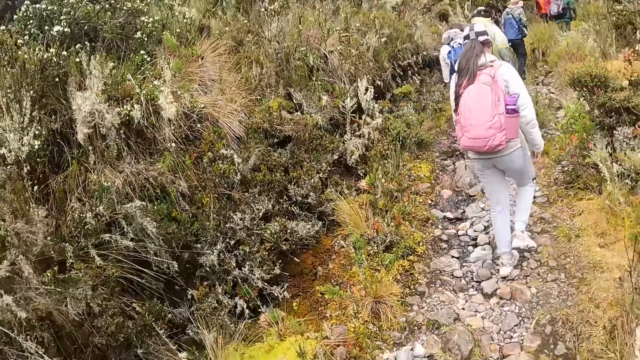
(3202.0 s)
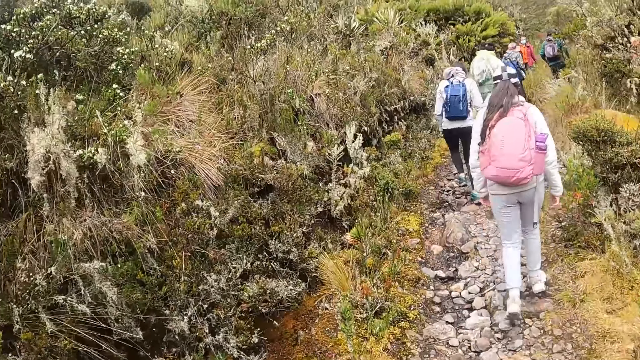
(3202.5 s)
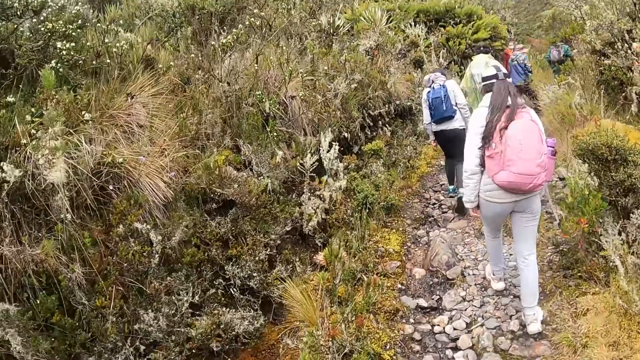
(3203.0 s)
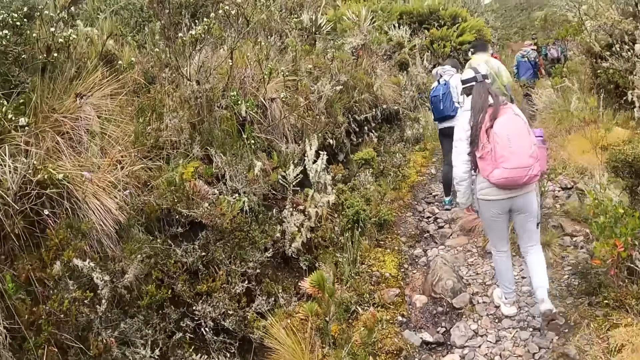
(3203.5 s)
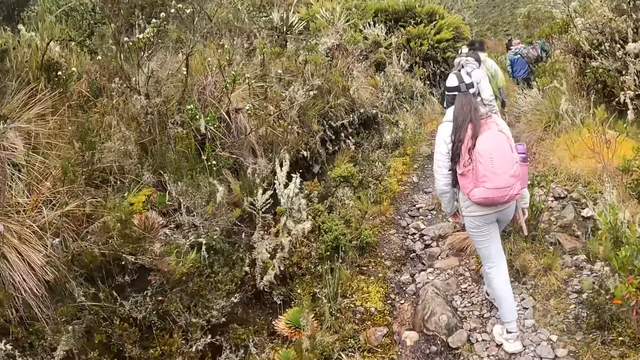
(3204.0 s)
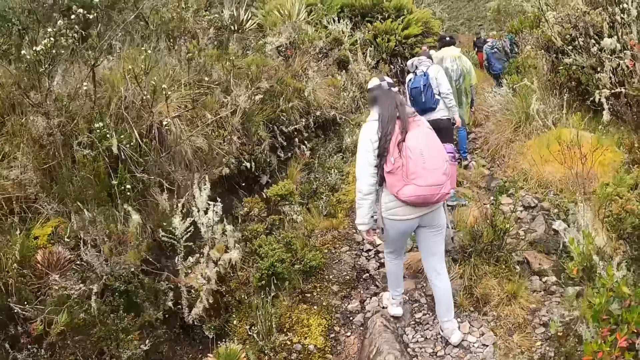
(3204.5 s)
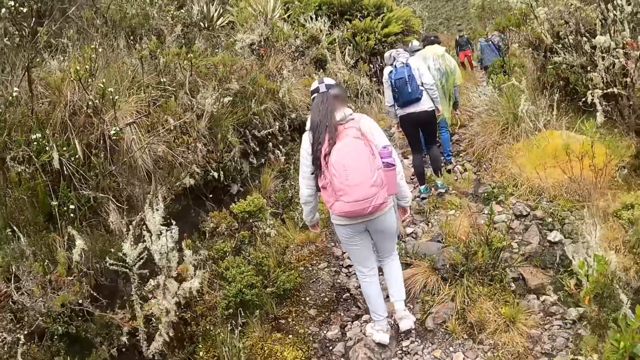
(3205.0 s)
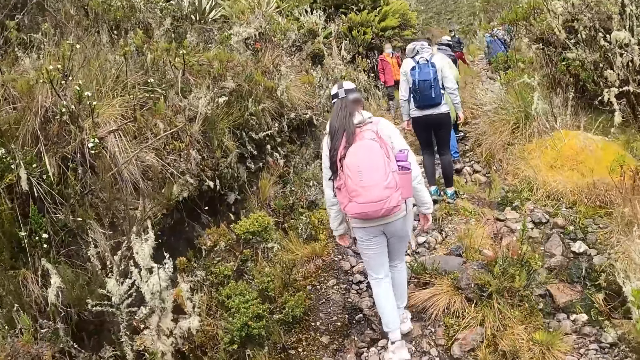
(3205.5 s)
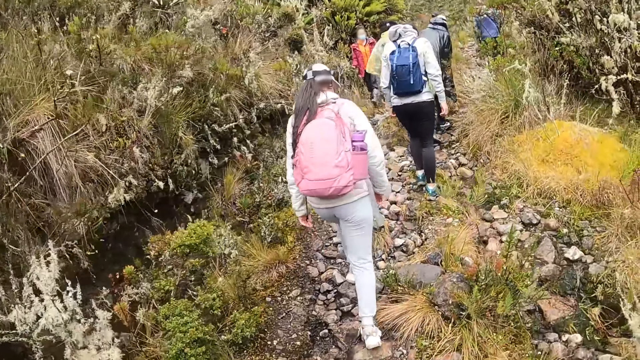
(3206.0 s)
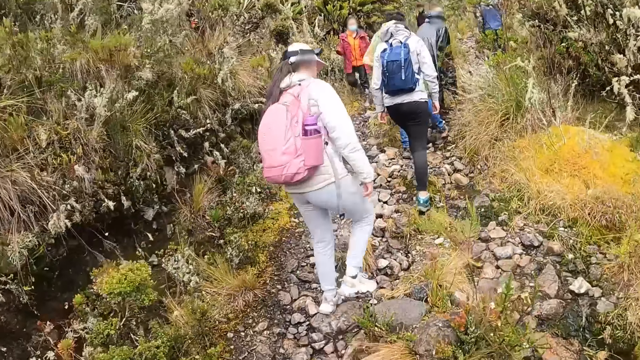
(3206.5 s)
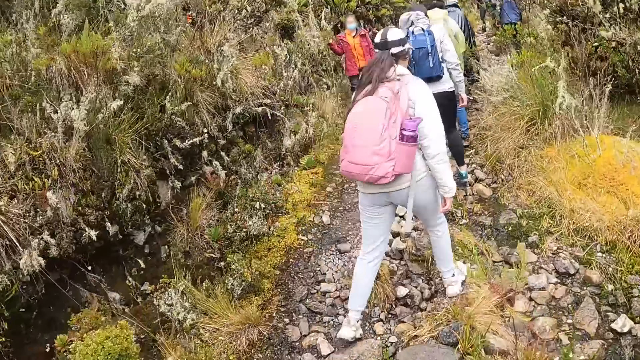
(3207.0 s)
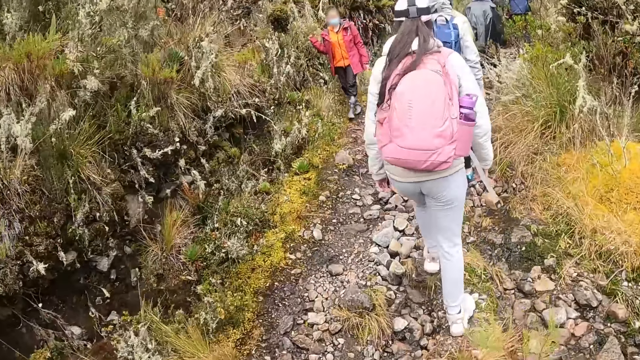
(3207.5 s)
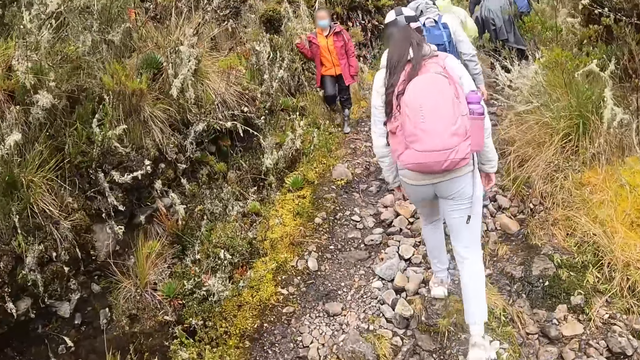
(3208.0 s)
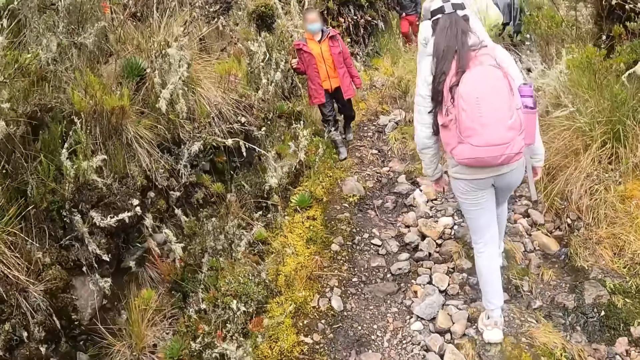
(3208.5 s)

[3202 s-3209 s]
The camera wearer walks around.

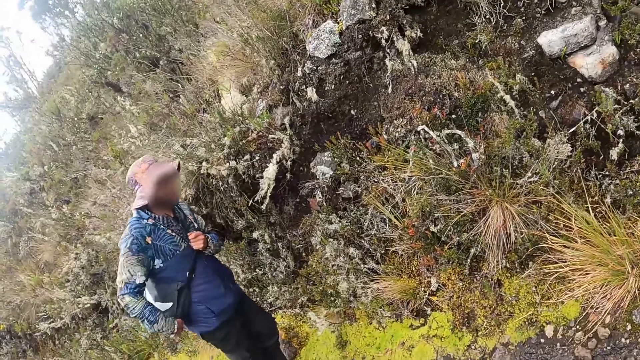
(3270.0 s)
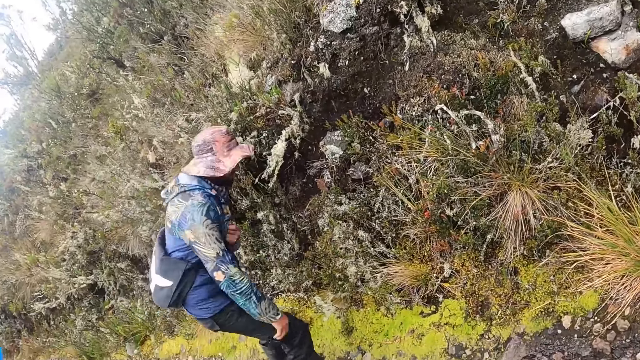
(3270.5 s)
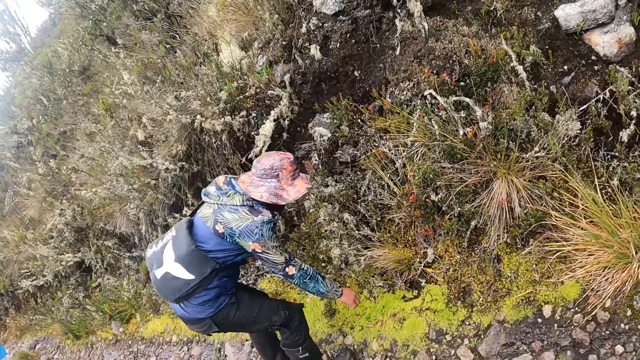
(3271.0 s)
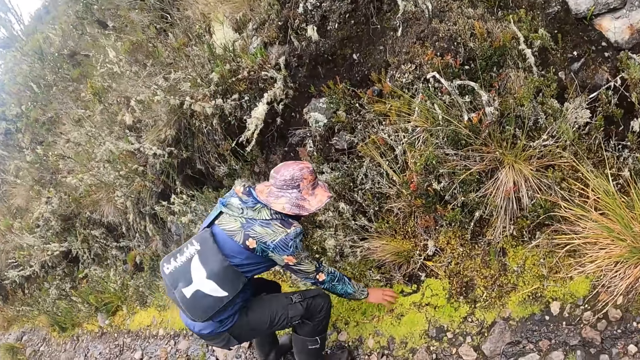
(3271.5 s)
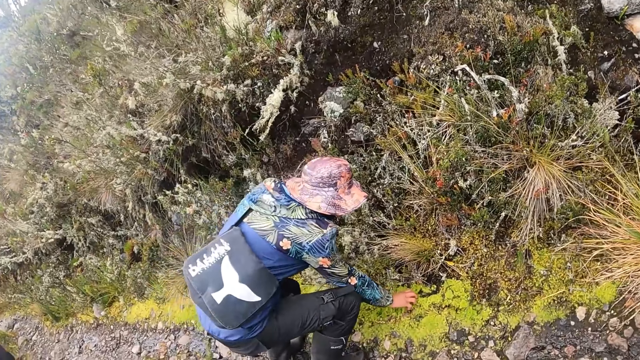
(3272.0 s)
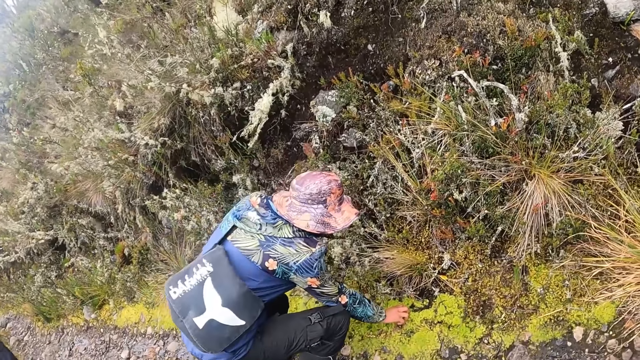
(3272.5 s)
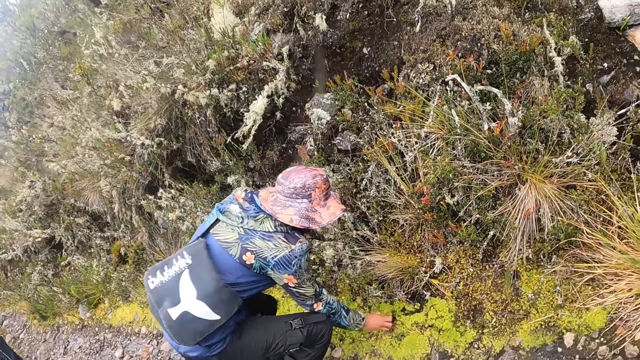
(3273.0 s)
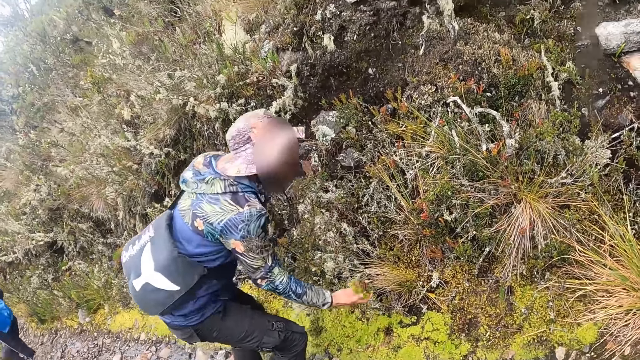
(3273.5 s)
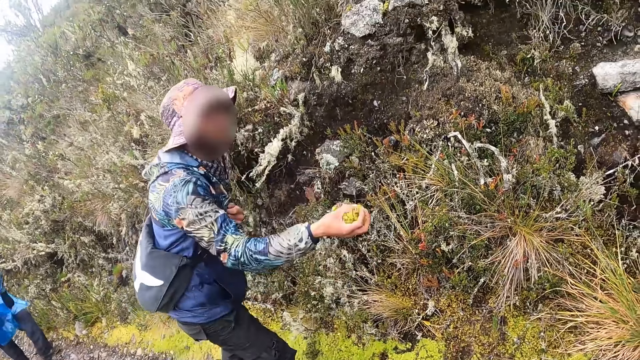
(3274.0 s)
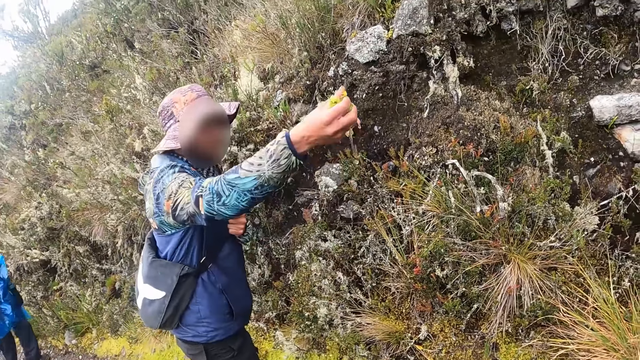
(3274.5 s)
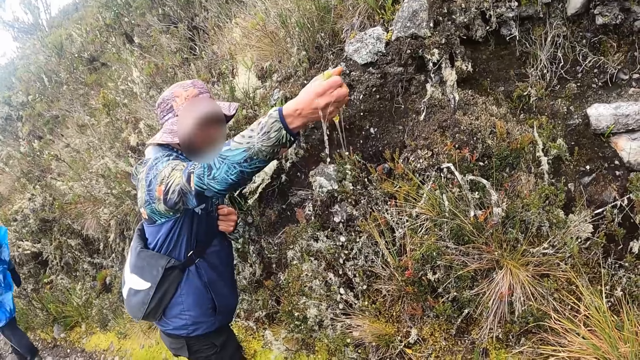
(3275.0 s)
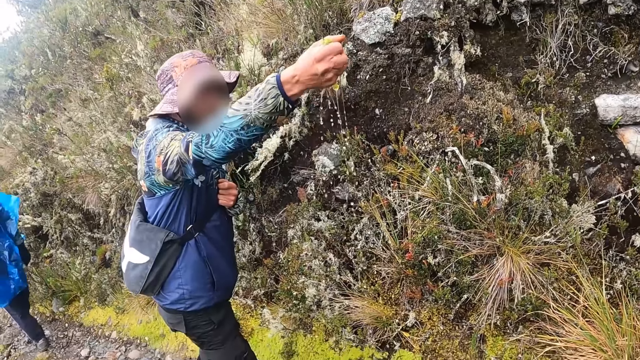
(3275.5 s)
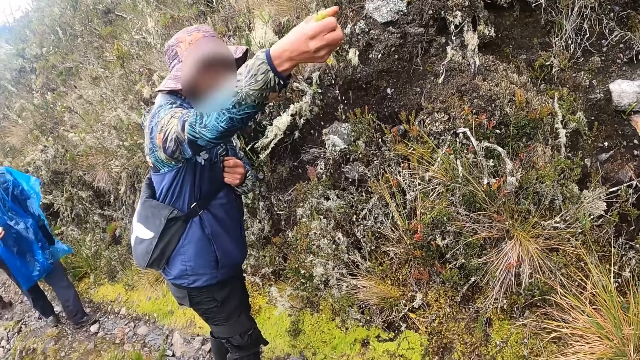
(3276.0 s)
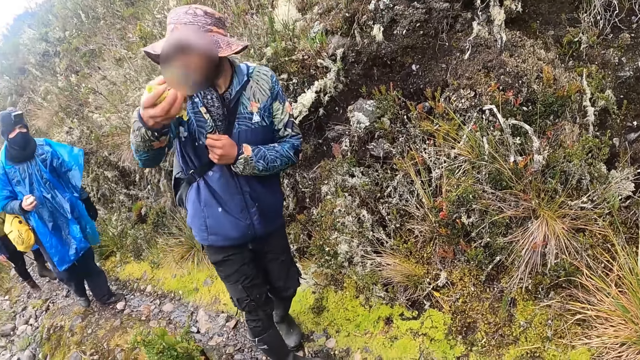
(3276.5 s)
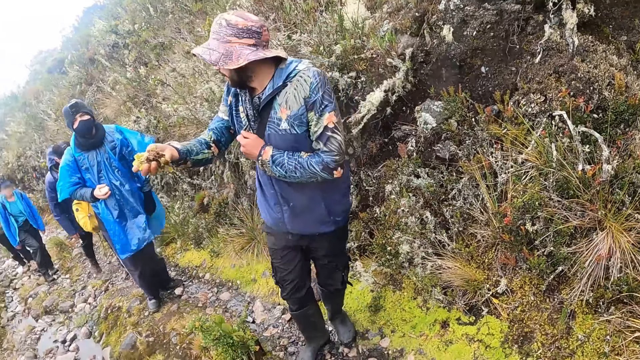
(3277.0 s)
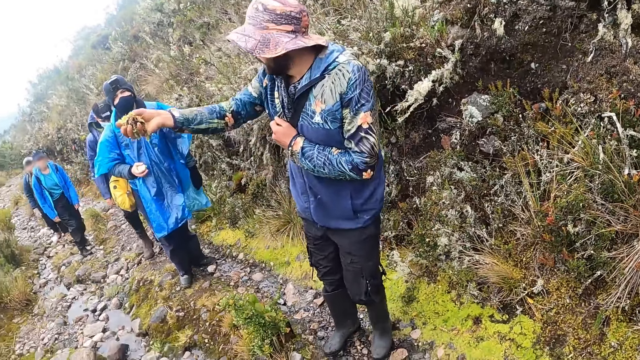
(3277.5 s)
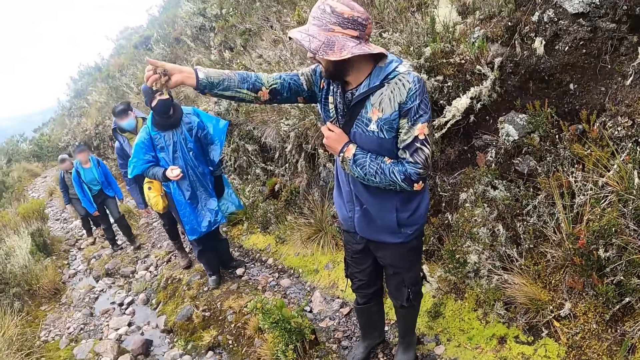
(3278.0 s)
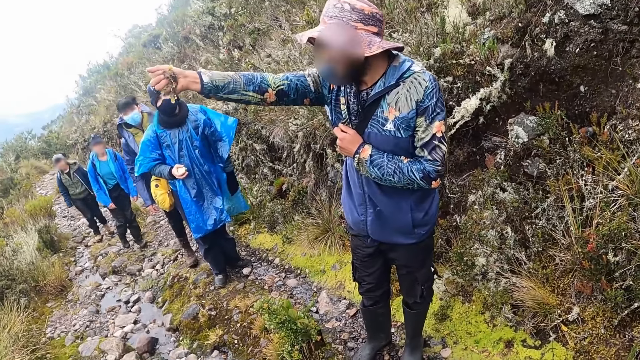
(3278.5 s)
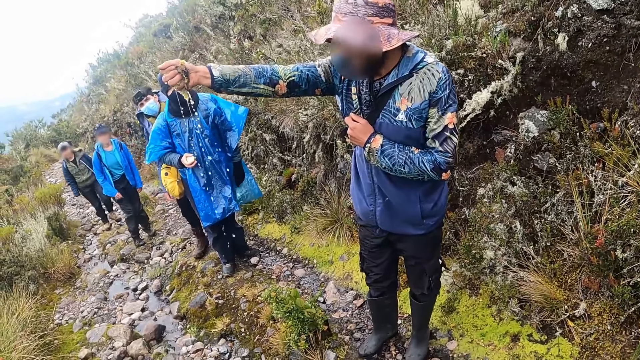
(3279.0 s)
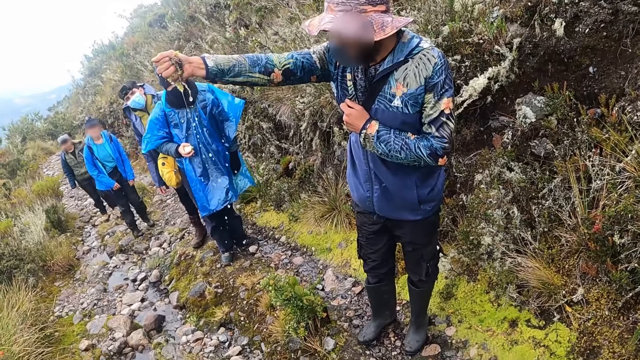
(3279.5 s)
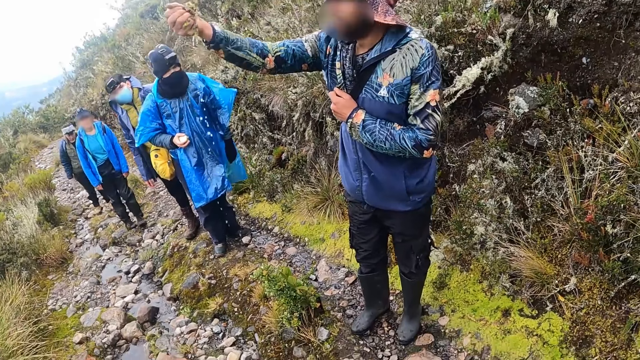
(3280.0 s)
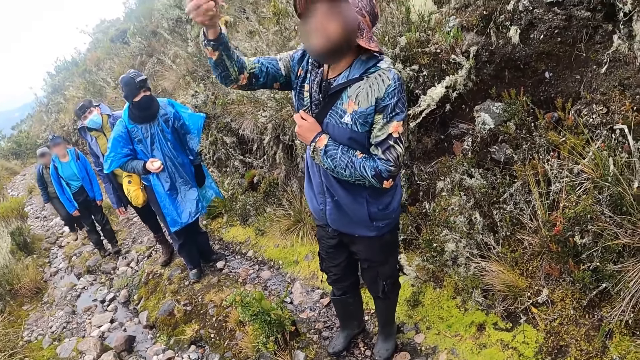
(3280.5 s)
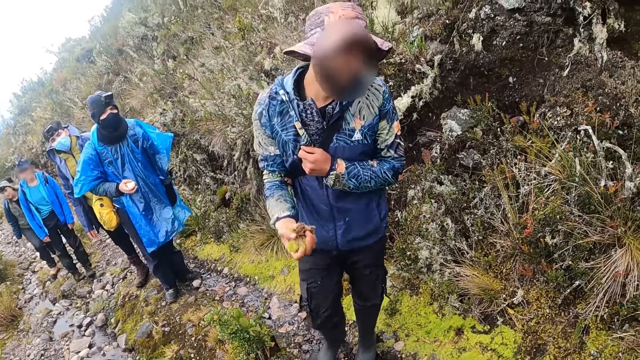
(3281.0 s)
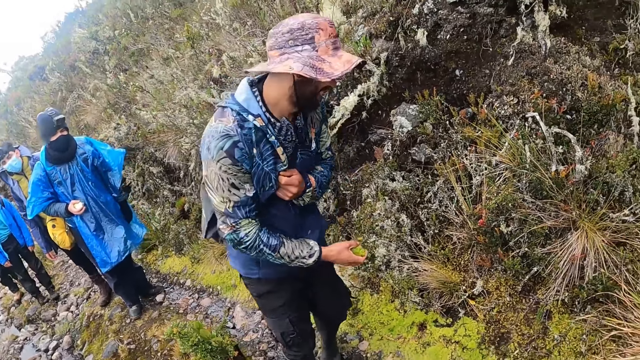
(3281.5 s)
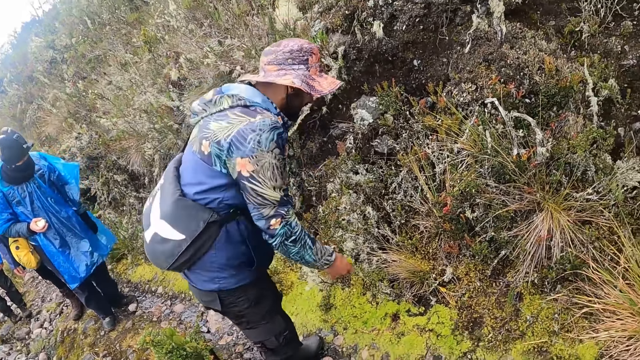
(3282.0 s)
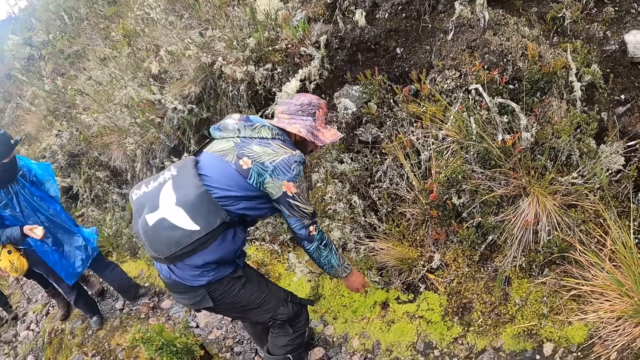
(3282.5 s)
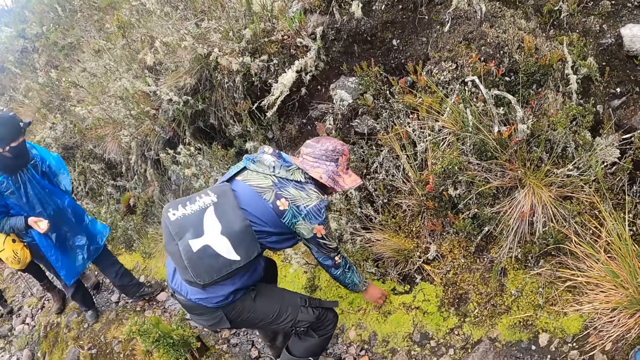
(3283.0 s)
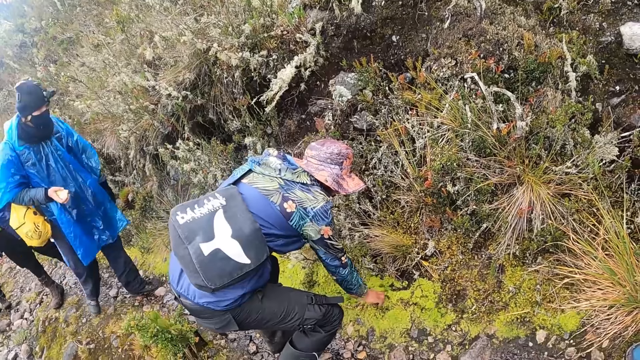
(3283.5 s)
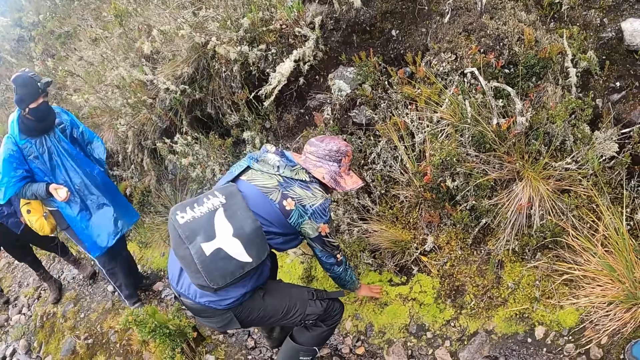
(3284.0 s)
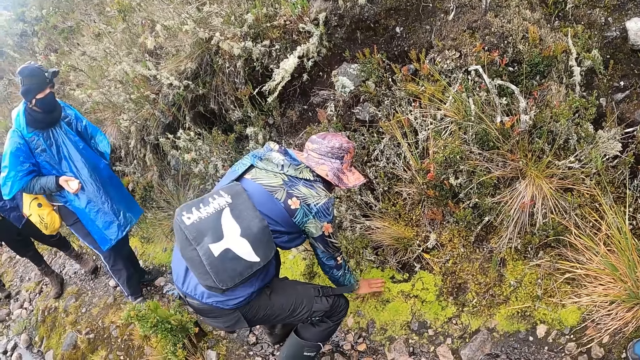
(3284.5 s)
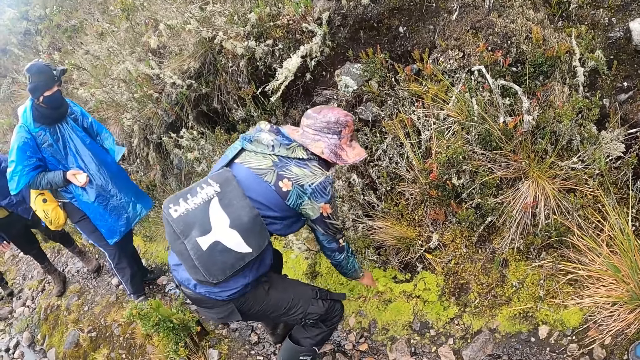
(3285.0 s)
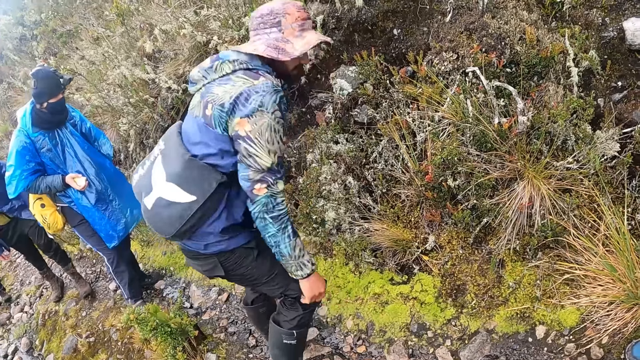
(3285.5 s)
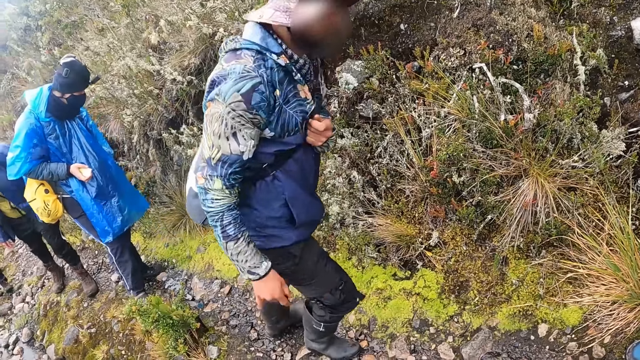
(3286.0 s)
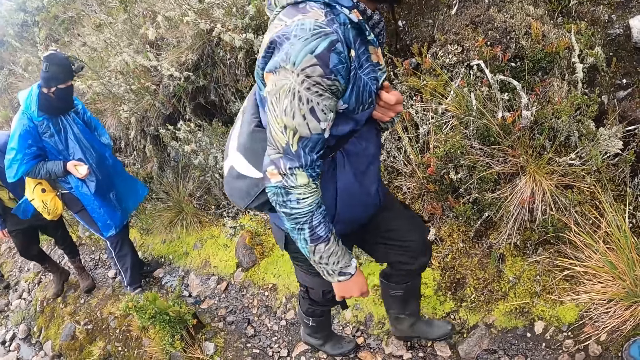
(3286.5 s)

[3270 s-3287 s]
A man picks a moss plant from the floor with his right hand. The man squeezes the moss plant with his right hand. The man drops the moss plant on the floor.
